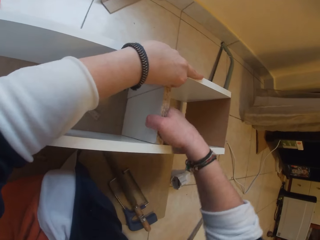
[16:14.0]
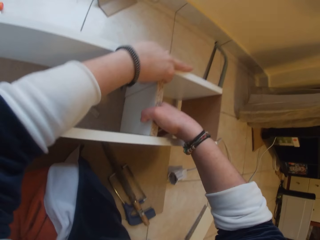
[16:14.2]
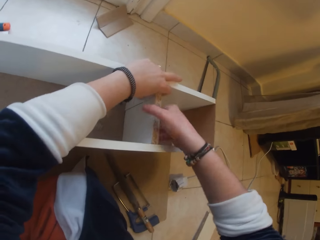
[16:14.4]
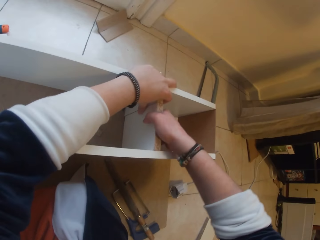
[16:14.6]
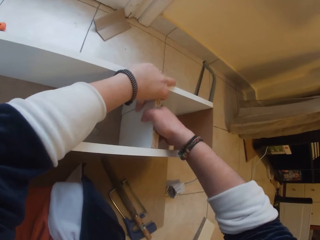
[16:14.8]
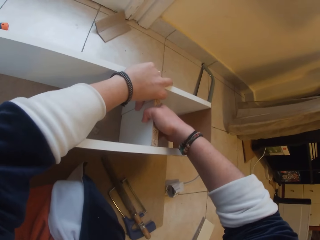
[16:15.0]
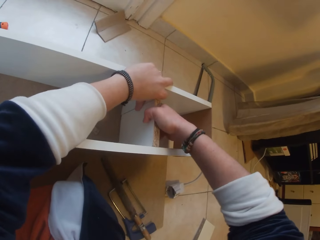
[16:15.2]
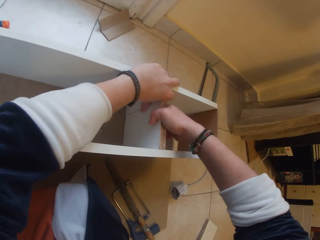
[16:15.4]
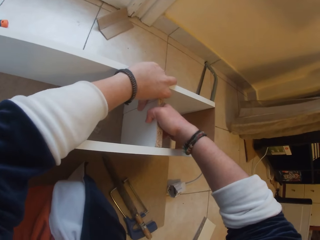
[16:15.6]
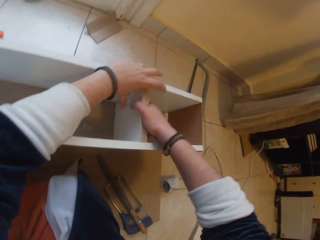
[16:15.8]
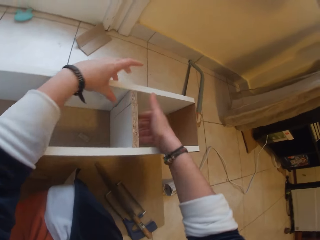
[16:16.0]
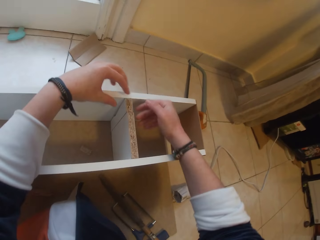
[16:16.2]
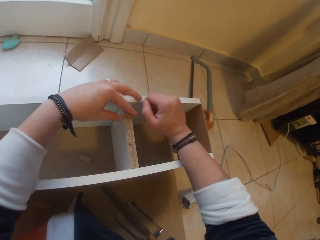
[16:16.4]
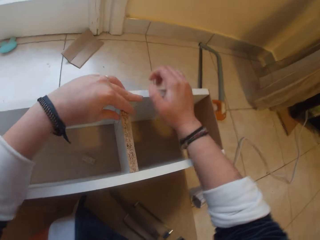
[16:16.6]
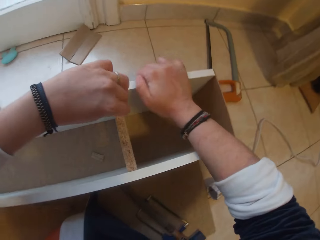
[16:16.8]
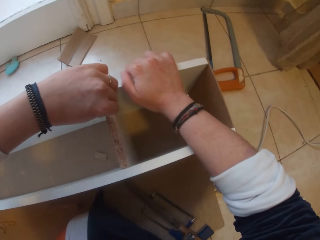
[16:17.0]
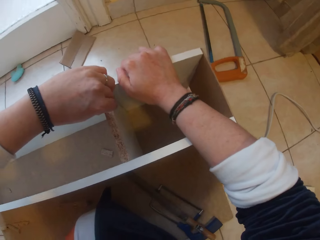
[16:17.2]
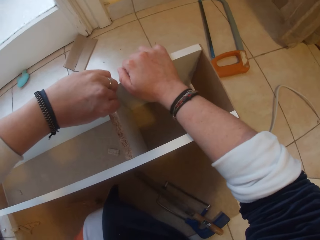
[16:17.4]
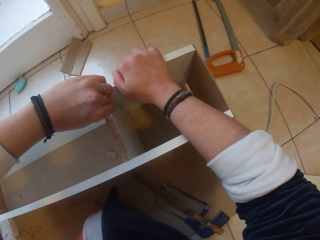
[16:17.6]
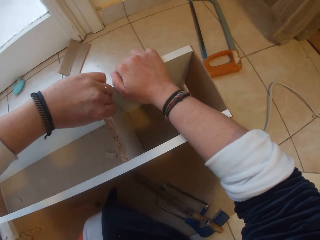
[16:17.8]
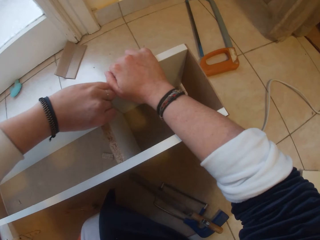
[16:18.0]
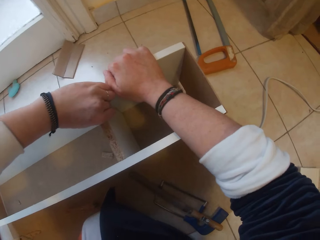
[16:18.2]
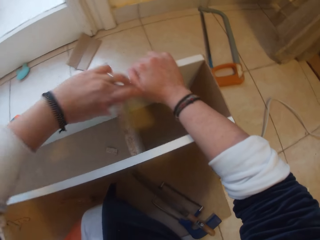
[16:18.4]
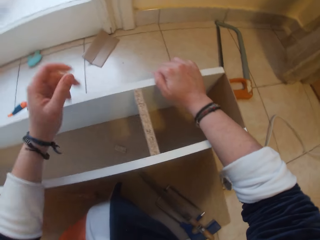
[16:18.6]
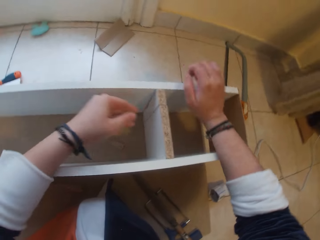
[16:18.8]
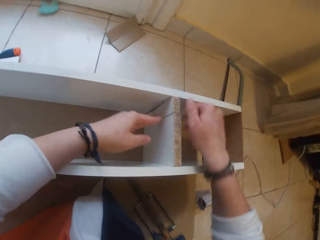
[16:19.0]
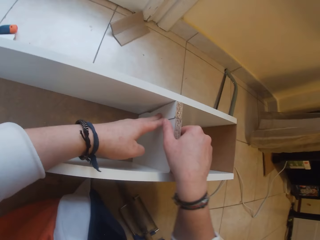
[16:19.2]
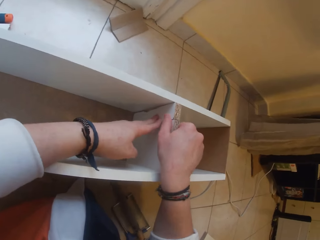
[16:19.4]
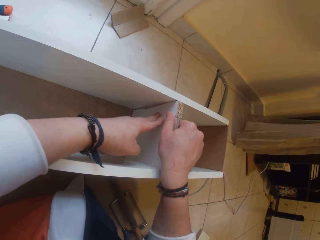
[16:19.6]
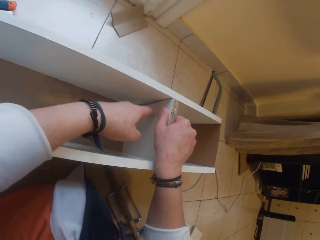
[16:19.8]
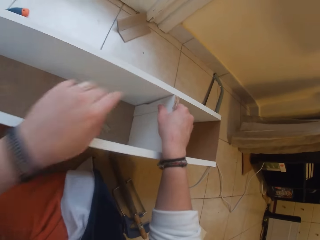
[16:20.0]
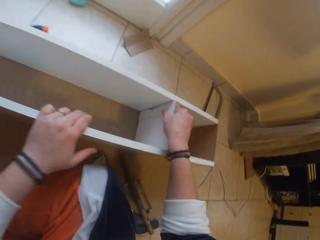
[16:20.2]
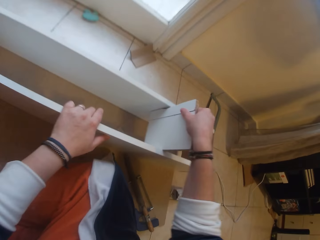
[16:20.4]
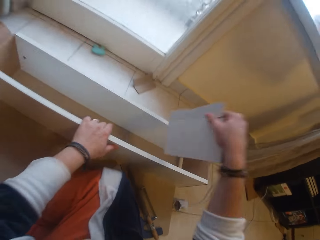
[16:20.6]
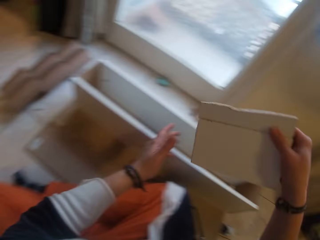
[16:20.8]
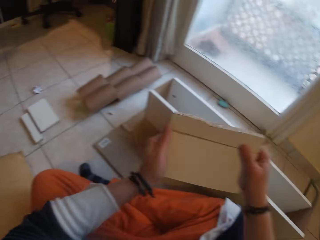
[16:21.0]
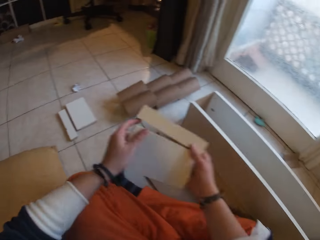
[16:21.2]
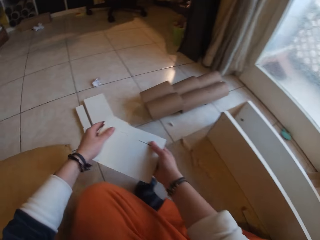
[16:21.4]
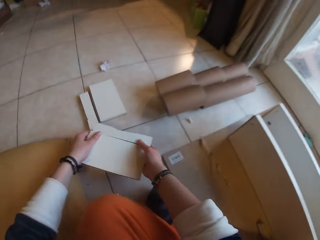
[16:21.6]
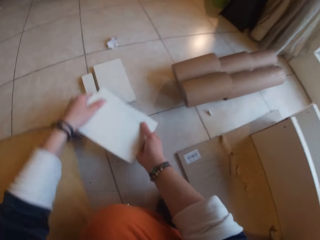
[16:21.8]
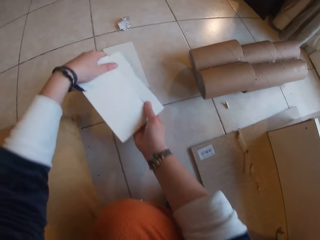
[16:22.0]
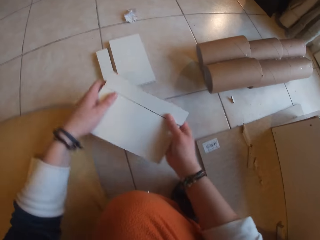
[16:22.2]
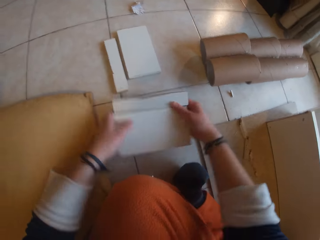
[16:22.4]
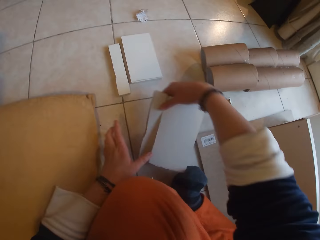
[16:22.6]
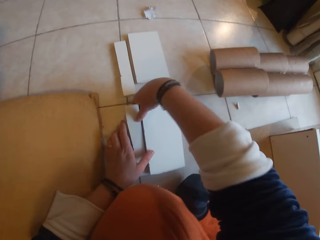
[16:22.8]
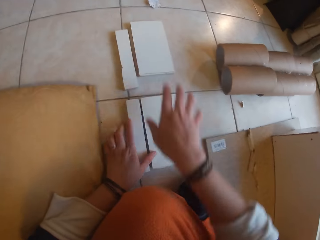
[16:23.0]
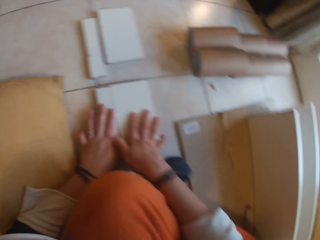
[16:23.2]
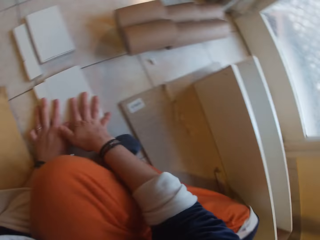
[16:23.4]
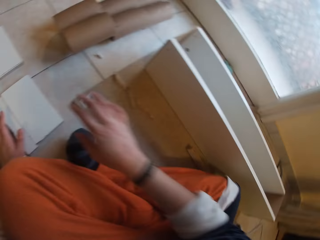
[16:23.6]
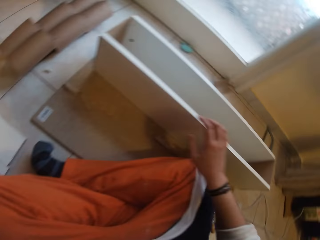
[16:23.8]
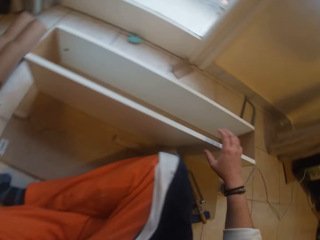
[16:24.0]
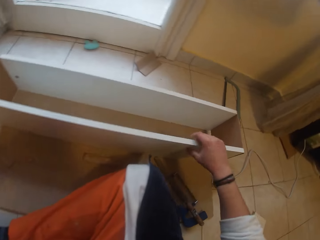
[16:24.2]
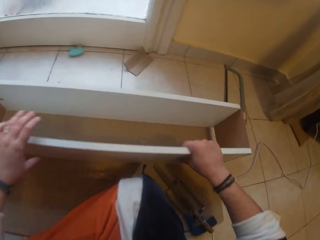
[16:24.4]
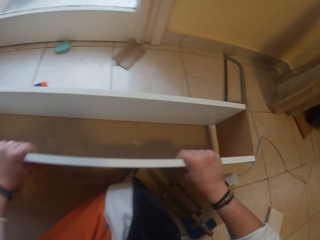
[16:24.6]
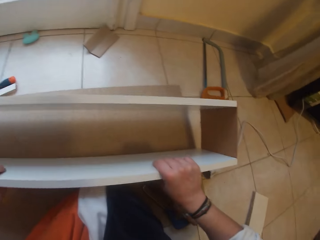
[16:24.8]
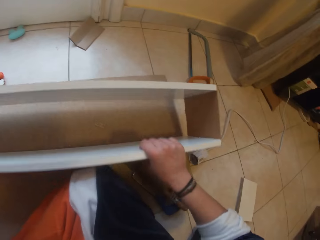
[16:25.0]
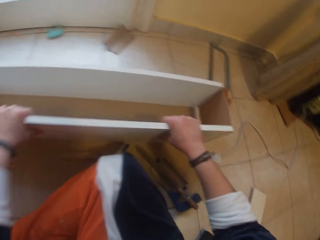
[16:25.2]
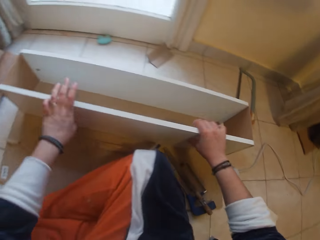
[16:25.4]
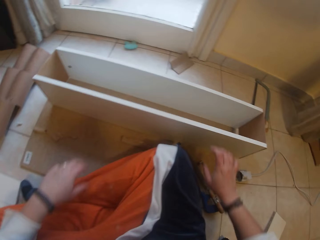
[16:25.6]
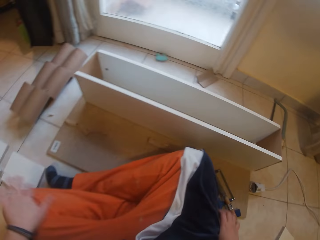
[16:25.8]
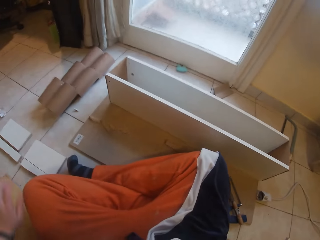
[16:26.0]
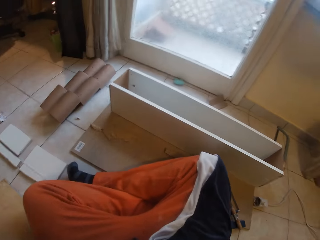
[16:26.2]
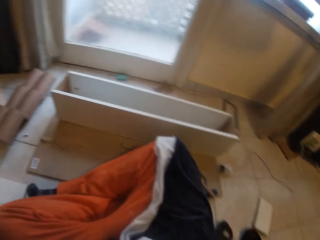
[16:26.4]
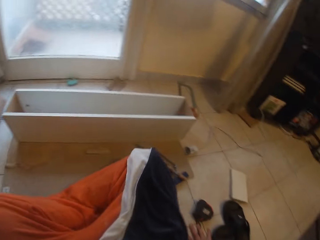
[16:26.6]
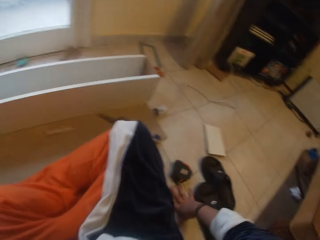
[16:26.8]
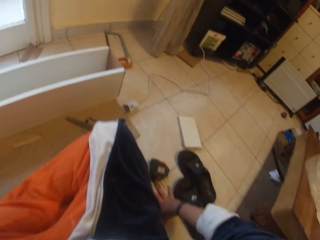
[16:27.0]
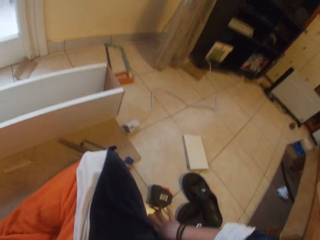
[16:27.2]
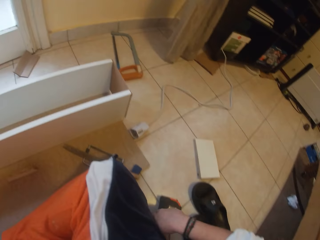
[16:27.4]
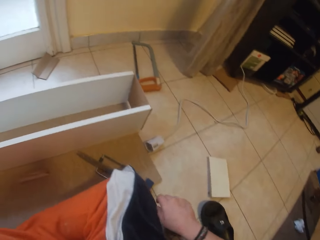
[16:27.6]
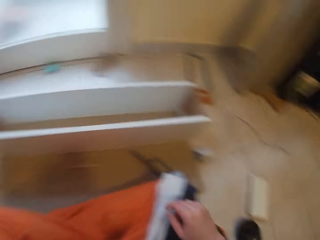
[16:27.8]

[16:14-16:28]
The camera wearer places her right hand on the shelf. She arranges the wood in the shelf with her left hand. She places her left hand on the wood. She places her left hand on the shelf. She pulls wood from the shelf with her right hand. She holds the wood with her right hand. She moves the wood in her hands to the floor. She turns the wood in her hands. She places the wood in her hands on the floor. She places her right hand on the shelf. She places her left hand on the shelf. She moves the shelf with both hands. She holds a wood cube. She removes her hands from the shelf.

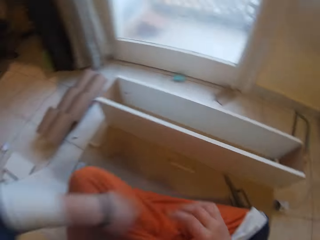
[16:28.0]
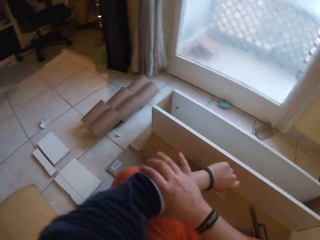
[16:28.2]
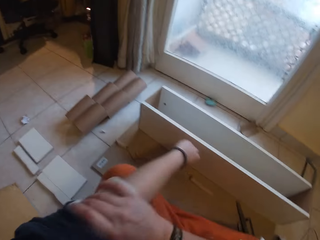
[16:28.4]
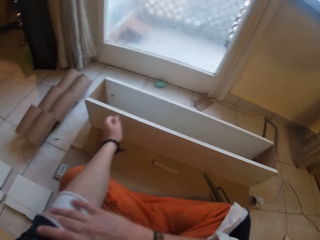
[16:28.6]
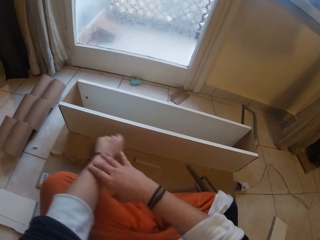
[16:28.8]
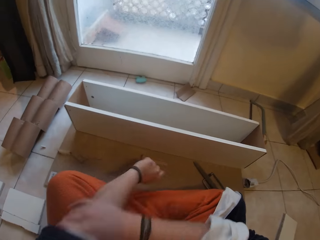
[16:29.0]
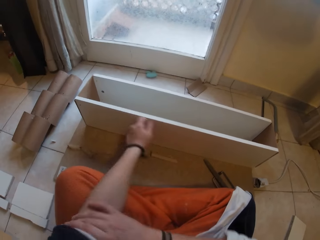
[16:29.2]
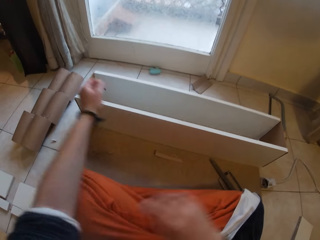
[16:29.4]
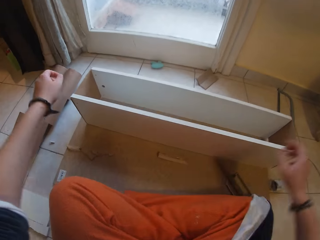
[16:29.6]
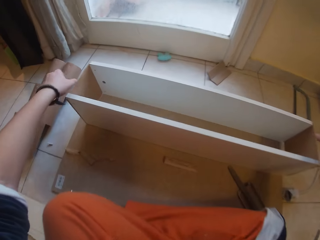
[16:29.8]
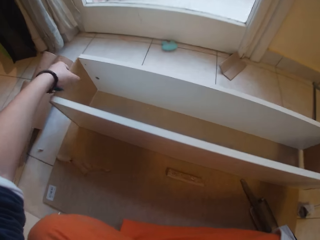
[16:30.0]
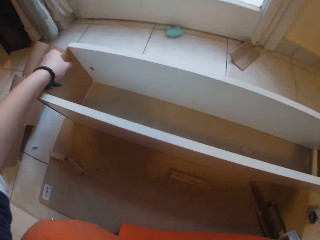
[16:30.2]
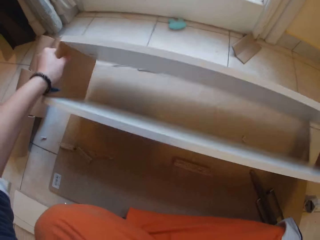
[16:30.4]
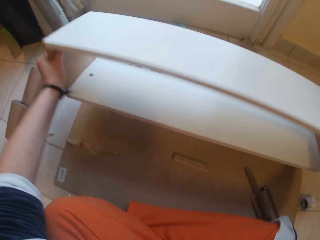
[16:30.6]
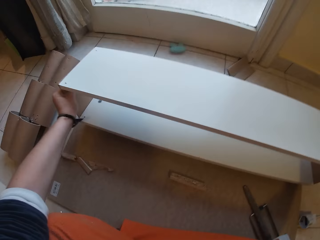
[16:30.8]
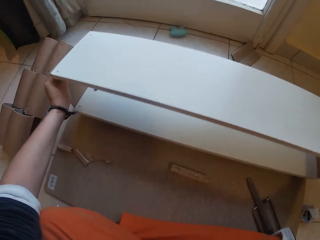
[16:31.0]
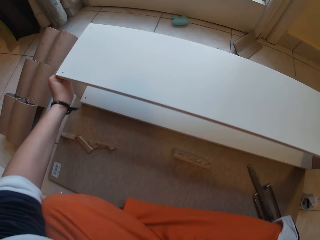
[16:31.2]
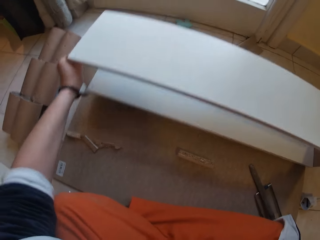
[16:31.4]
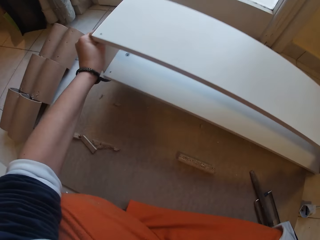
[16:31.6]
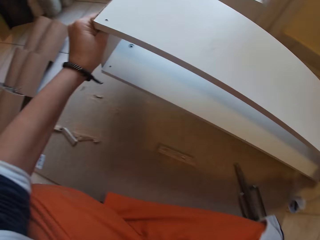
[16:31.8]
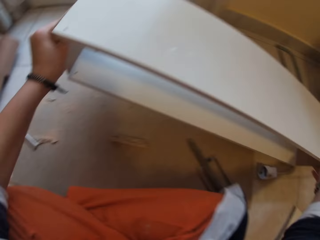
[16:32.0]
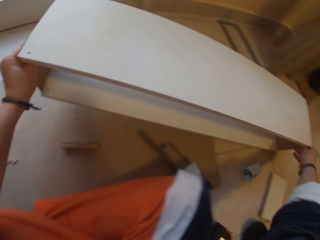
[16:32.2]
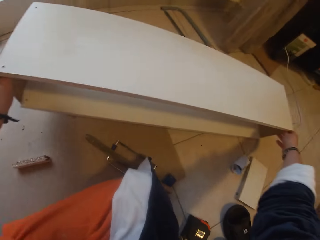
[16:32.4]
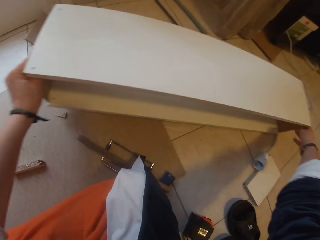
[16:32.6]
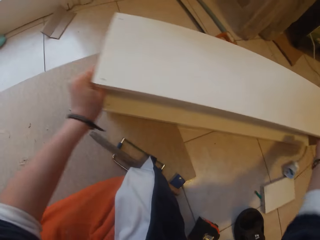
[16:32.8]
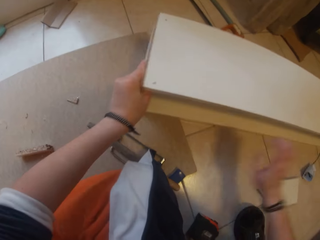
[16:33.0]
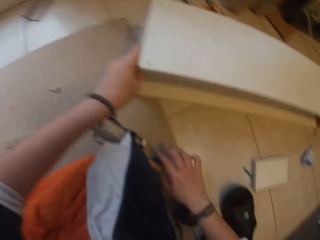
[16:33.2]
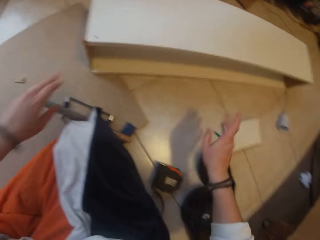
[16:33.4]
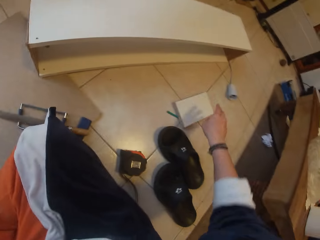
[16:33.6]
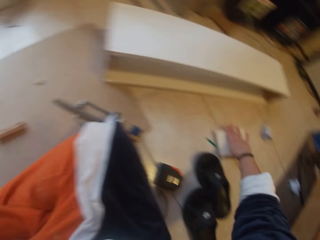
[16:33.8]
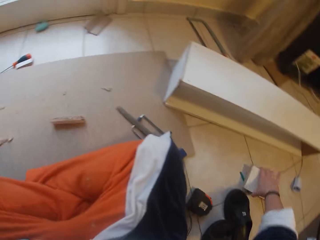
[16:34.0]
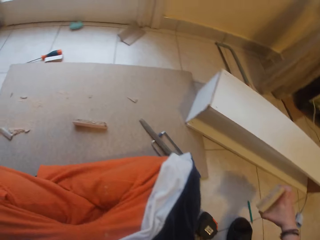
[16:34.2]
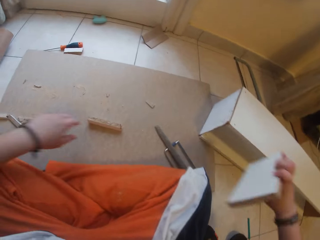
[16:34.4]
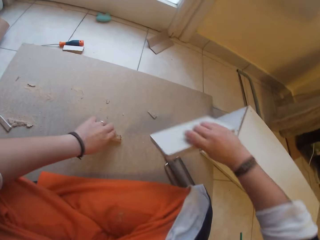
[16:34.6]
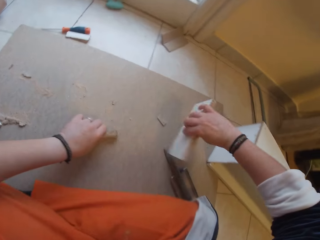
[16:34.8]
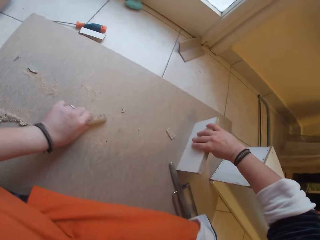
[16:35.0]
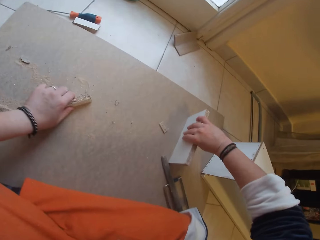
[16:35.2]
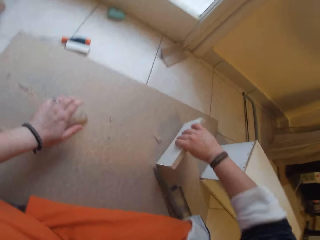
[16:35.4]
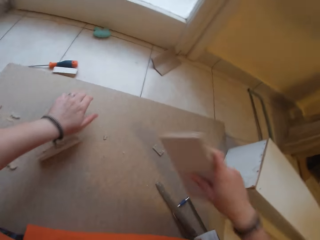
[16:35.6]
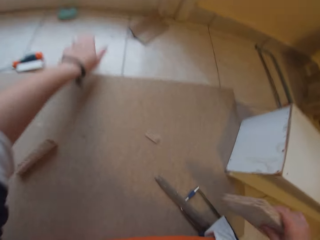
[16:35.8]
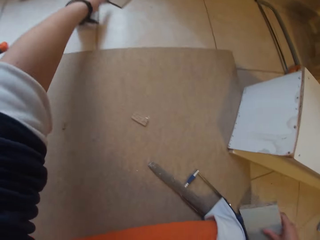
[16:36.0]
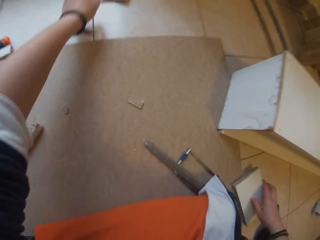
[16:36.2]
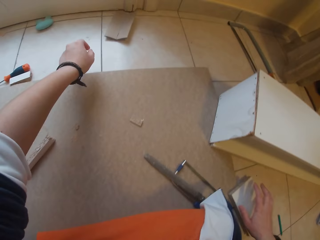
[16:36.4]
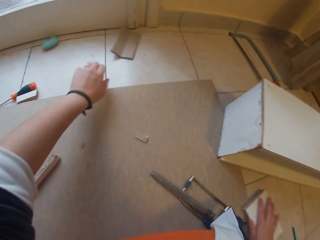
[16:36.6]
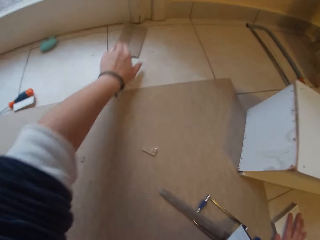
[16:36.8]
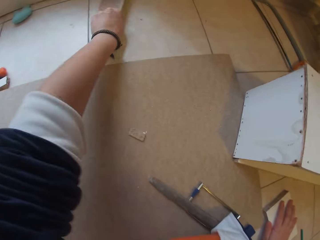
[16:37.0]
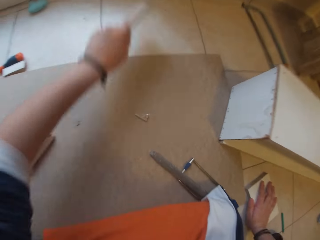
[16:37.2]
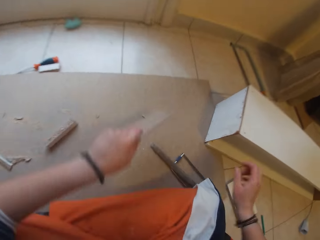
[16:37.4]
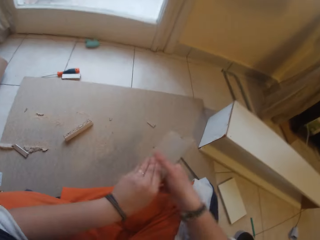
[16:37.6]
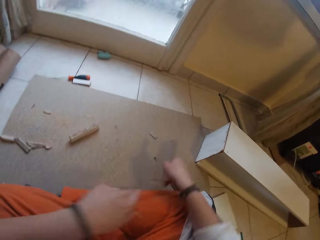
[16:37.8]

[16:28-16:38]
The camera wearer pulls up her shirt with her right hand. She turns the shelf with both hands. She moves the board in her hands to the floor. She picks up a wood with her right hand. She moves a wood on the board with her left hand. She places the wood in her right hand on the board. She drops the wood in her right hand on the floor. She picks up a cardboard paper with her left hand.
